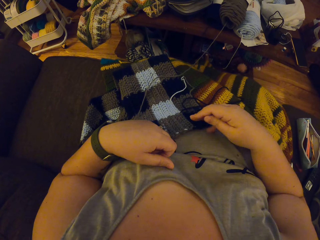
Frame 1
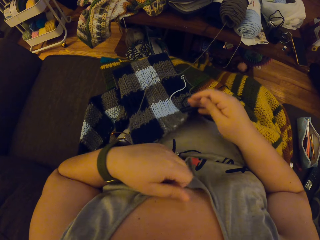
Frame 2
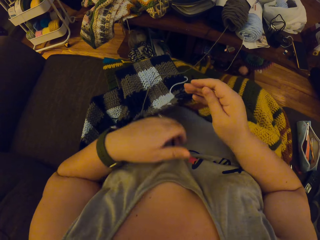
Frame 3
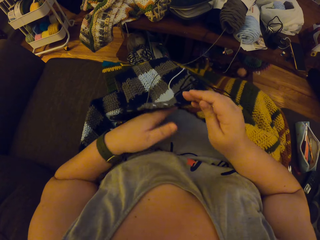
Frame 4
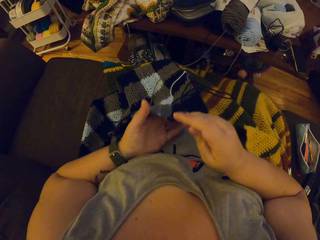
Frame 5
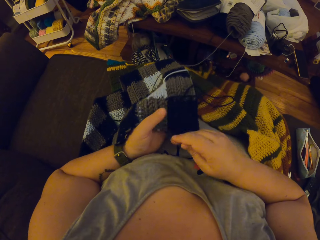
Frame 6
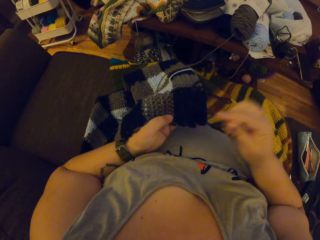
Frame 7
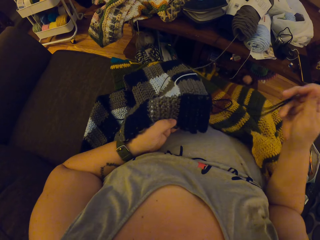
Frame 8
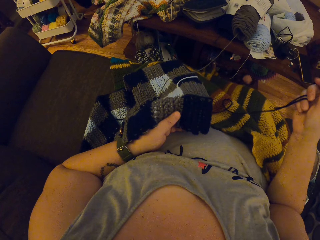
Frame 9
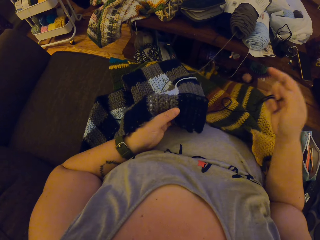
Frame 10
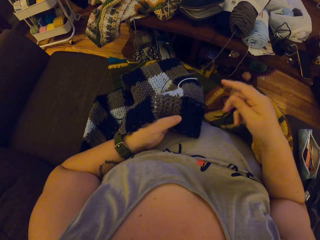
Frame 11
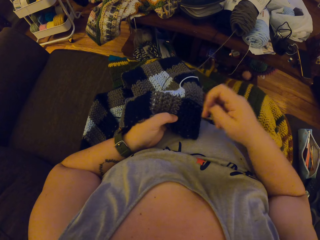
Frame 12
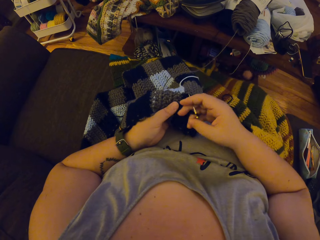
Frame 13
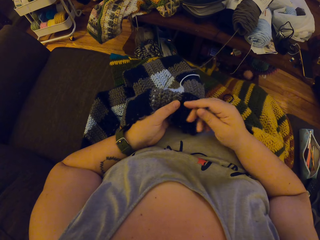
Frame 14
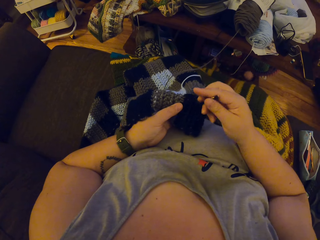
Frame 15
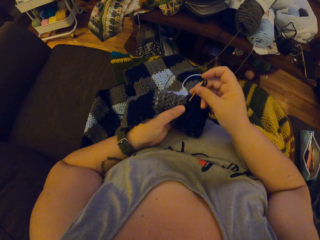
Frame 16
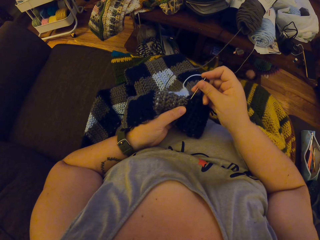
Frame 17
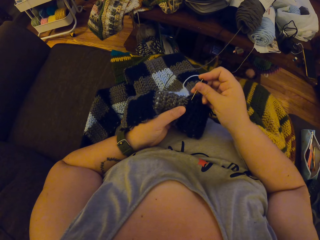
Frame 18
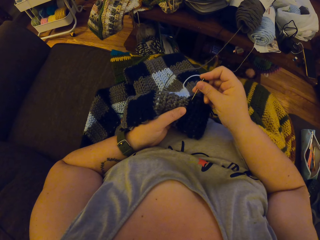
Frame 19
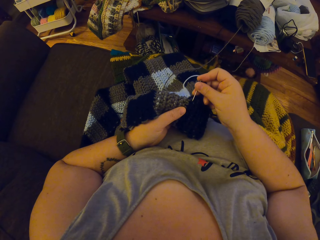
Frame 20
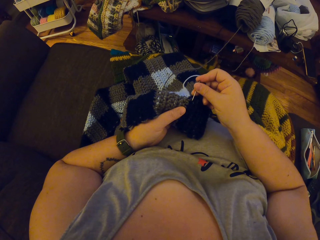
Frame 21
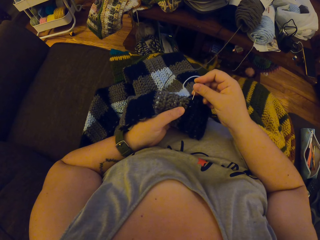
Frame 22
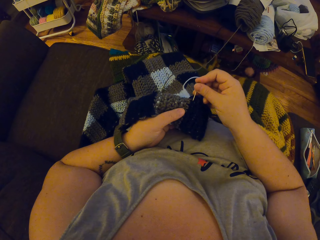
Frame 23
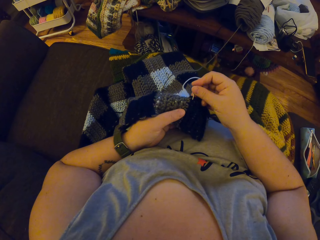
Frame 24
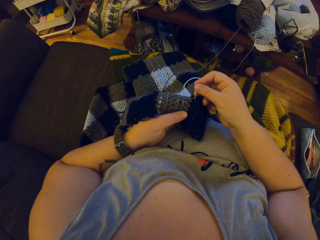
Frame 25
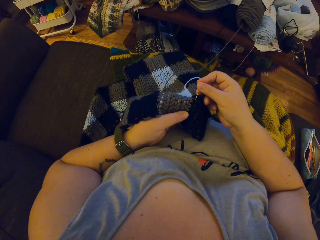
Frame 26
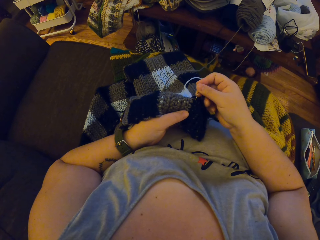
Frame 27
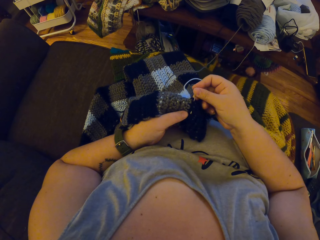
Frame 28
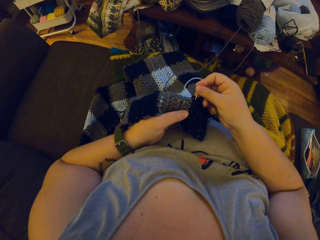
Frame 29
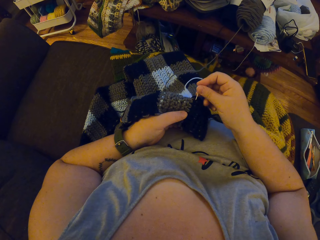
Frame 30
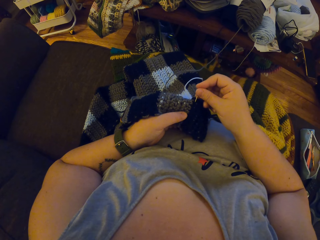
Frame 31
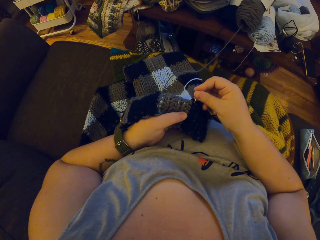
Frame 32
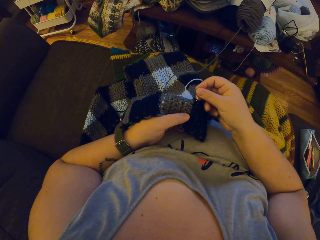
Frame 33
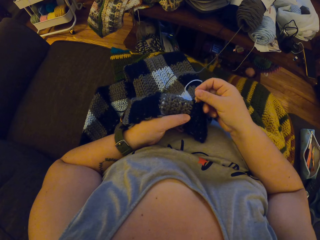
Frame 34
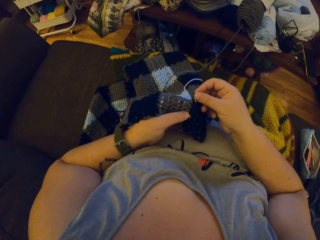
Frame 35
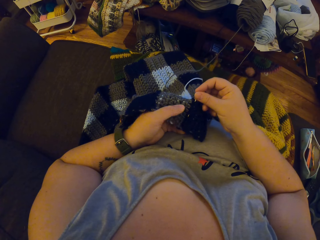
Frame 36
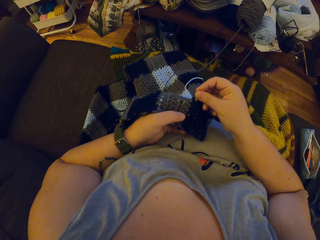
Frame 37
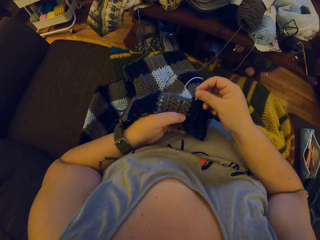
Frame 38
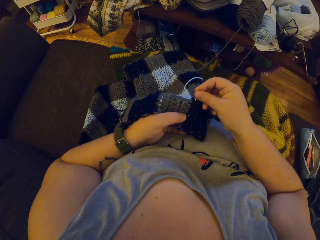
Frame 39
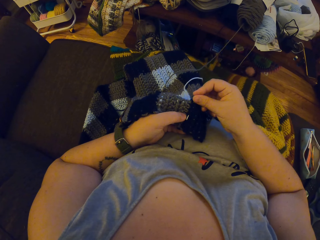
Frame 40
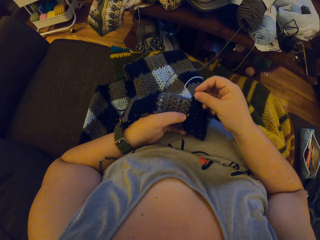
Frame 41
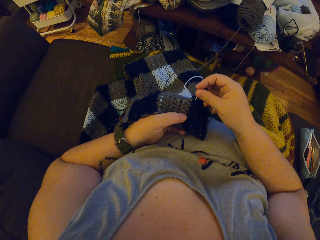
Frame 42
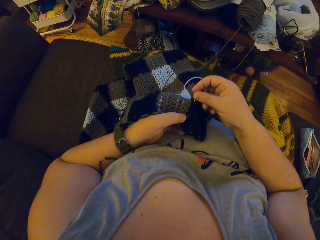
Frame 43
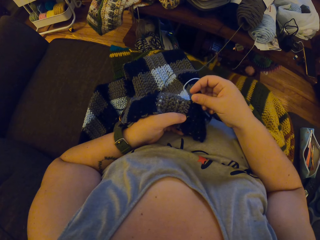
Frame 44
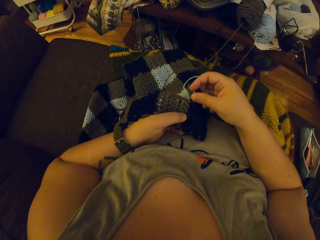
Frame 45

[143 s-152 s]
The camera wearer picks the crochet on her belly with her left hand. She knits the fabric. She seams the crochet with the needle.

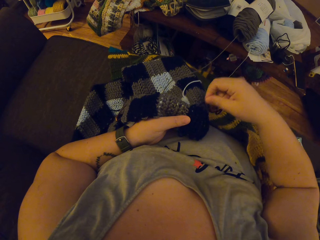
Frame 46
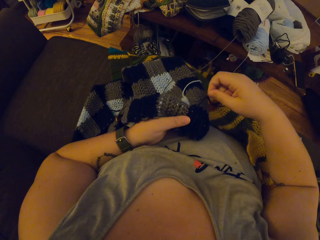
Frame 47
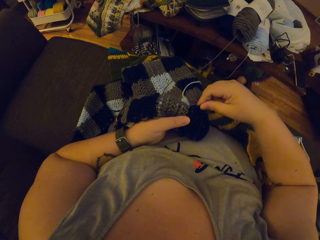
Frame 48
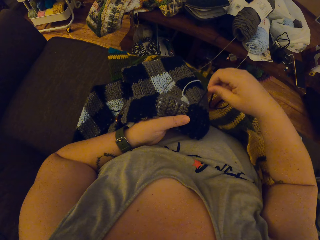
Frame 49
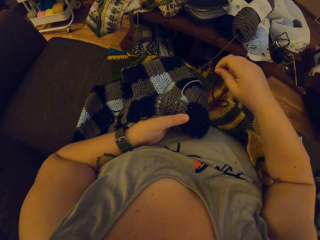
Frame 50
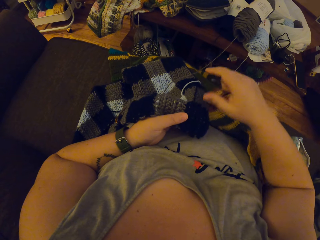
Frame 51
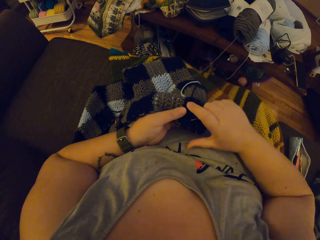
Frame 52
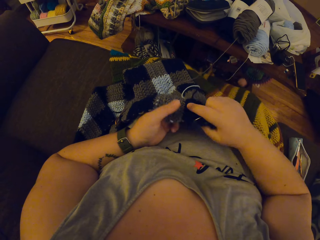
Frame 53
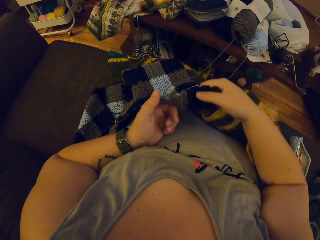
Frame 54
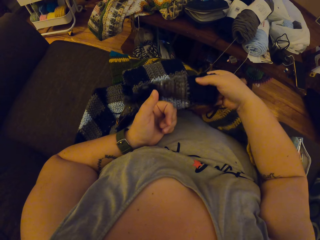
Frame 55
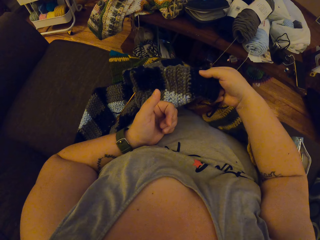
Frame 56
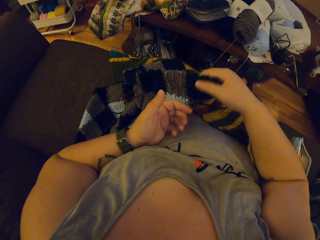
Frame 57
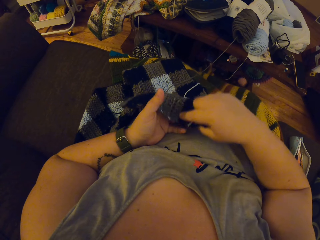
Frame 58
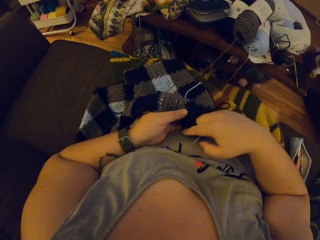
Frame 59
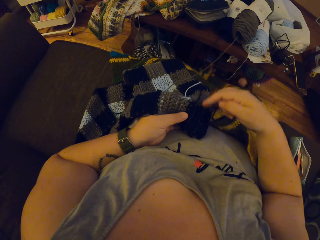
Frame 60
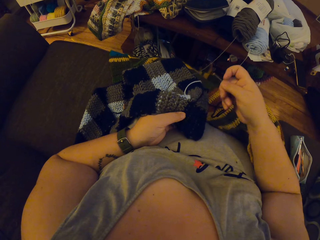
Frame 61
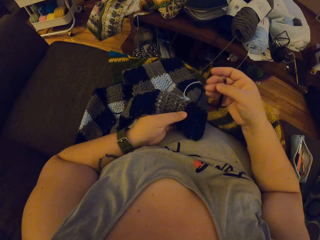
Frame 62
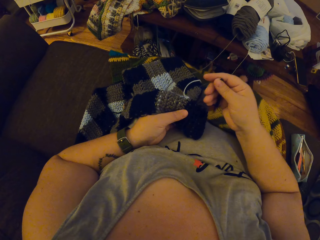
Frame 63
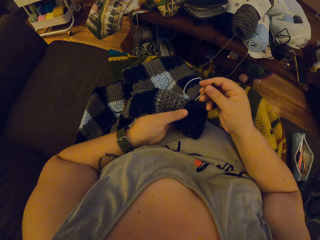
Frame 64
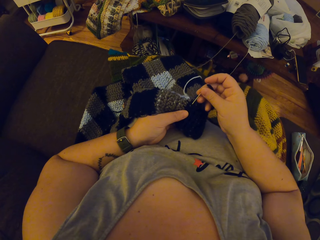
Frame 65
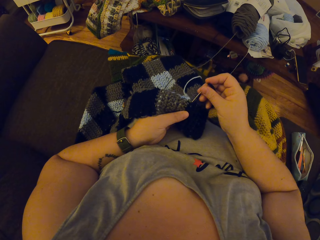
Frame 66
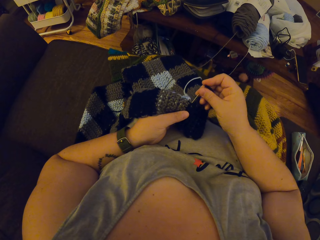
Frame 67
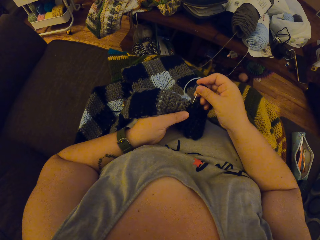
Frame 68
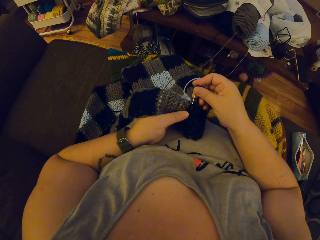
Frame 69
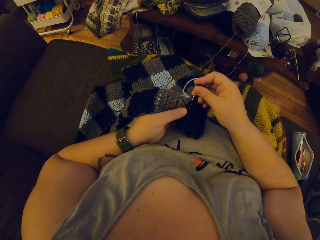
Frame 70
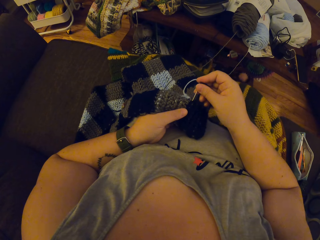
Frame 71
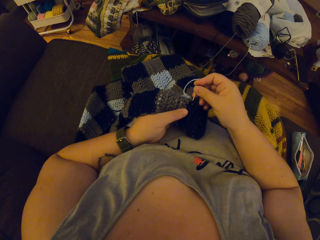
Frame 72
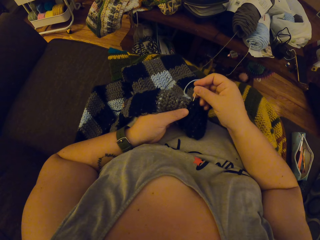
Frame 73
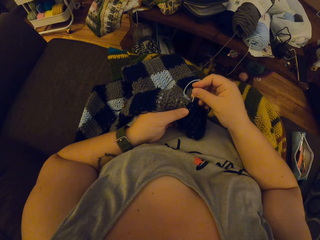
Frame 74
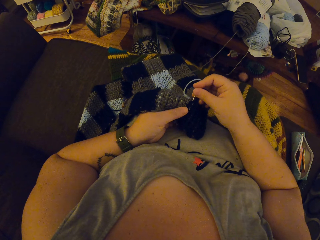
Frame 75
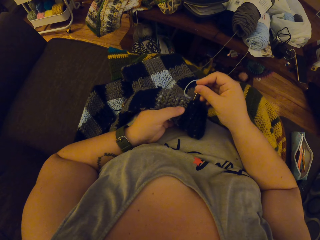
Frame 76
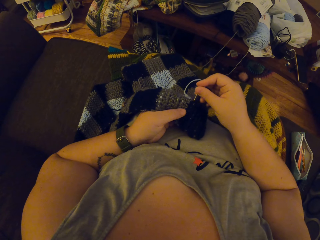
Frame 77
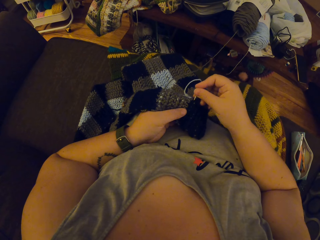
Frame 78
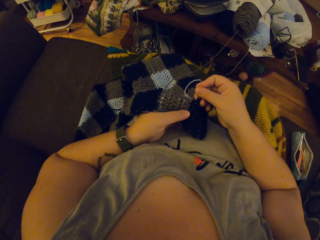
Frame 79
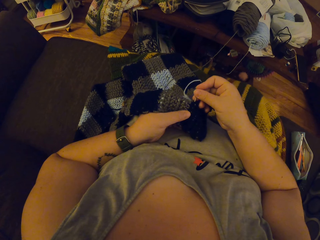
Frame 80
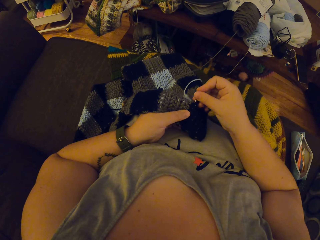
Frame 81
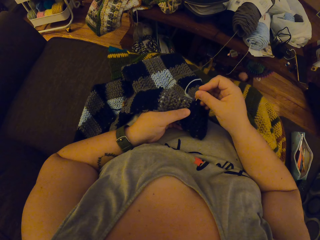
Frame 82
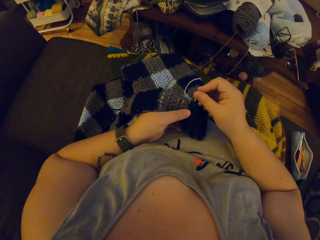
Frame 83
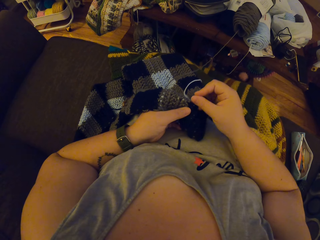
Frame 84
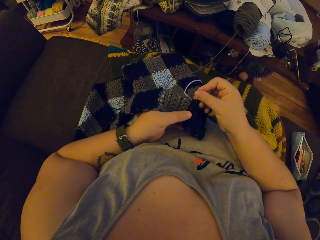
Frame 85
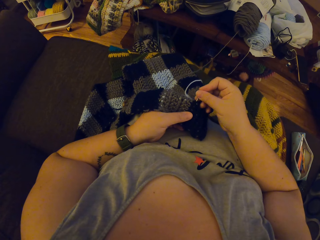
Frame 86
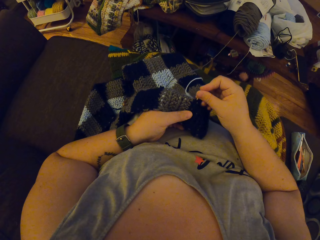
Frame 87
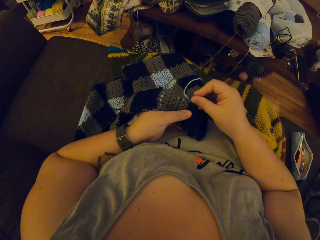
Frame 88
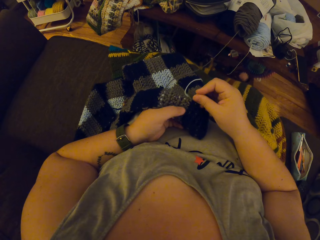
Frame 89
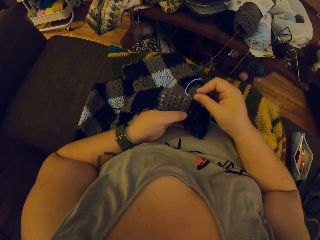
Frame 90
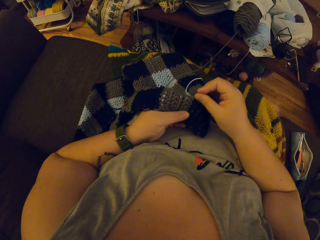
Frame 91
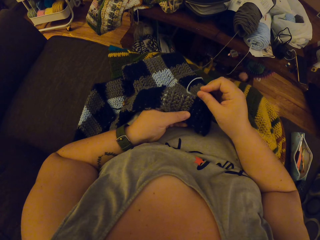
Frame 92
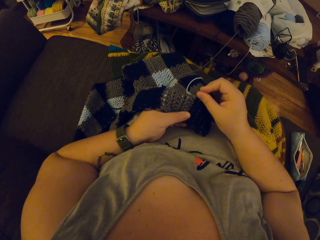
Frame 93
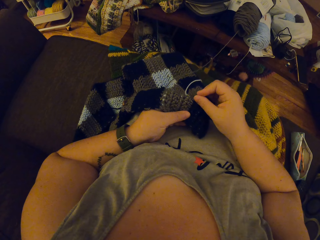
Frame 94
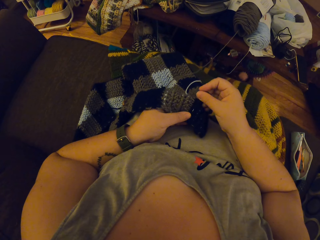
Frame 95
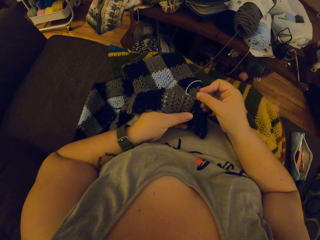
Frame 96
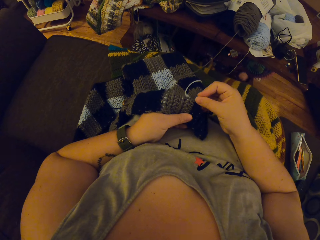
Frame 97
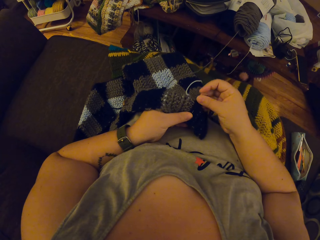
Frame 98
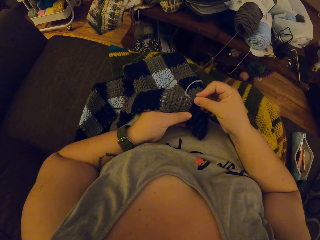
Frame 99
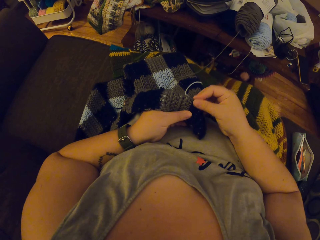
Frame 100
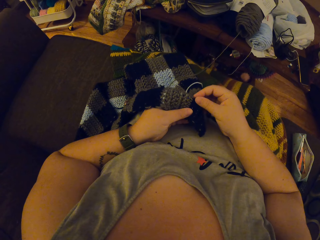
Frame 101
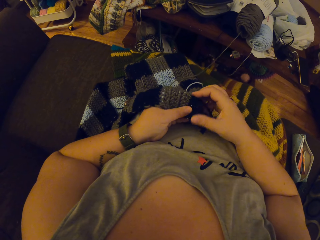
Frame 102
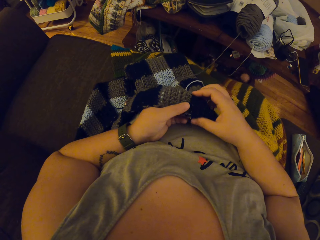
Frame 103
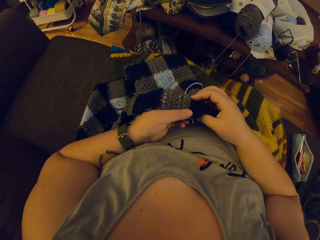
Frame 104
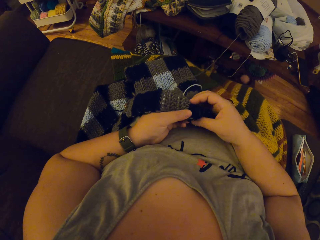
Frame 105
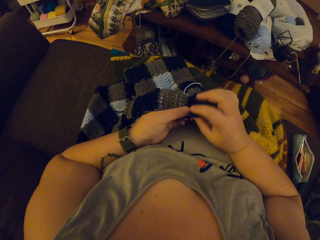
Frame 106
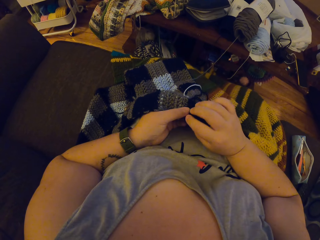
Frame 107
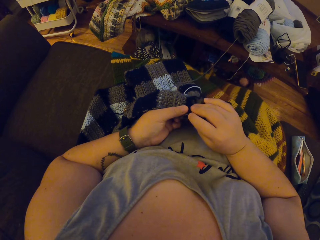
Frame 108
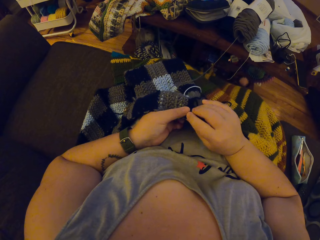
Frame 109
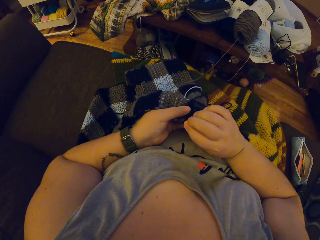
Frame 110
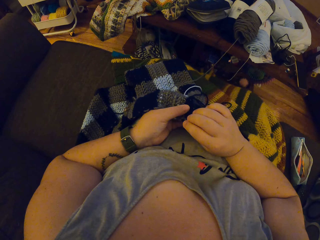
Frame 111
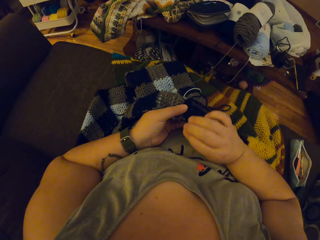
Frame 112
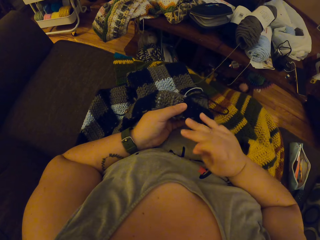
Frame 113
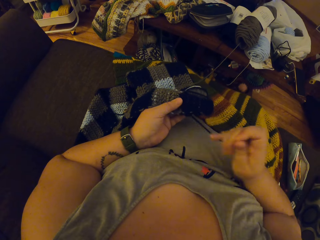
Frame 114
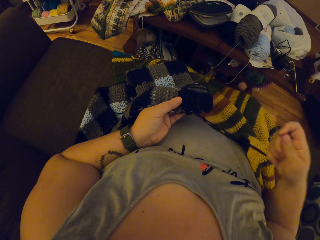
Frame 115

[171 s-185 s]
The camera wearer turns a fabric. They knit the fabric.
